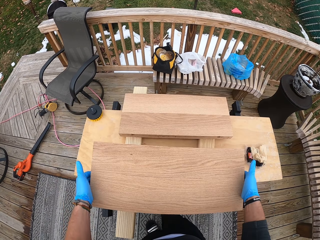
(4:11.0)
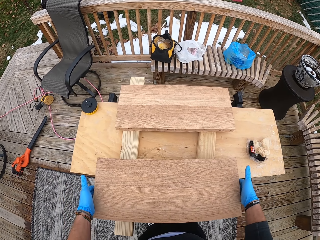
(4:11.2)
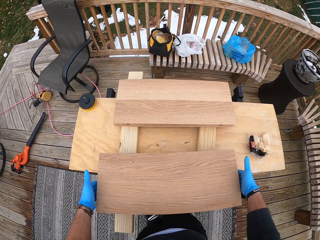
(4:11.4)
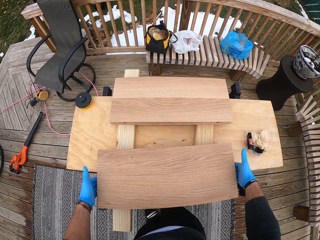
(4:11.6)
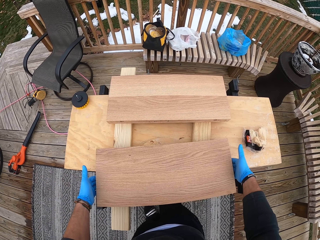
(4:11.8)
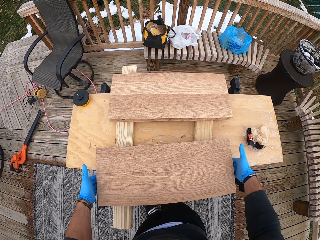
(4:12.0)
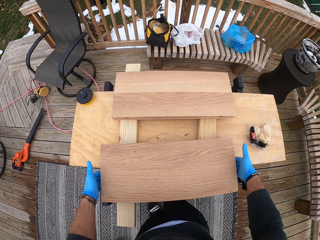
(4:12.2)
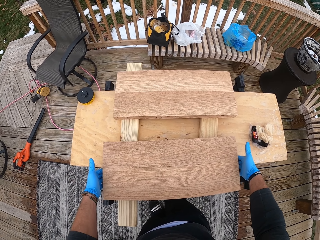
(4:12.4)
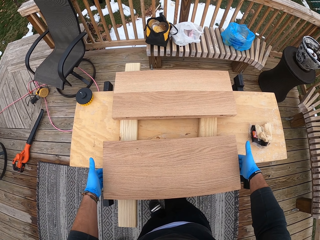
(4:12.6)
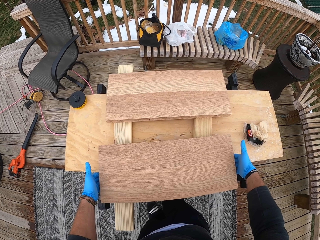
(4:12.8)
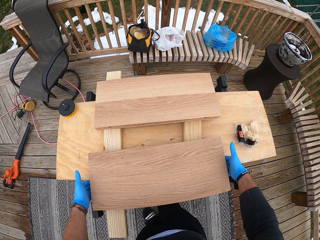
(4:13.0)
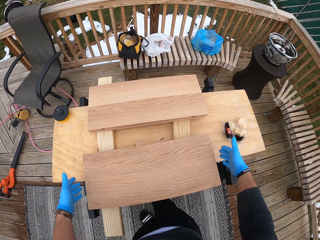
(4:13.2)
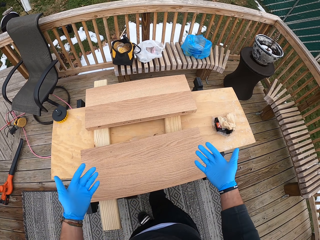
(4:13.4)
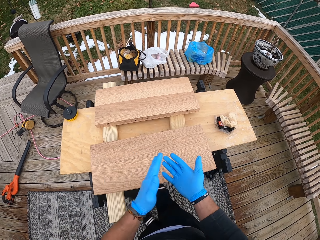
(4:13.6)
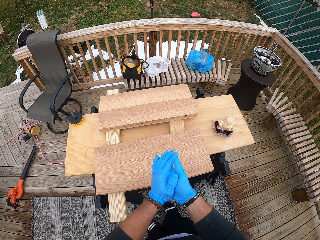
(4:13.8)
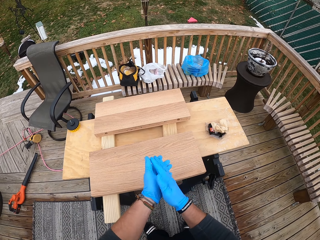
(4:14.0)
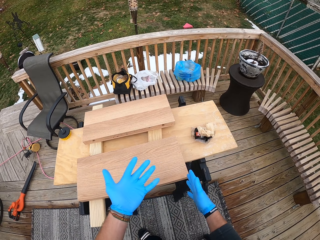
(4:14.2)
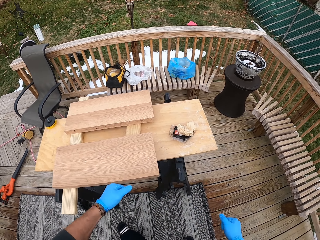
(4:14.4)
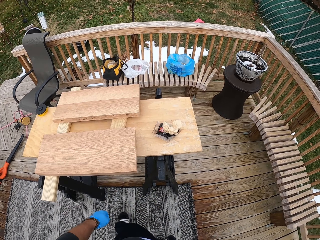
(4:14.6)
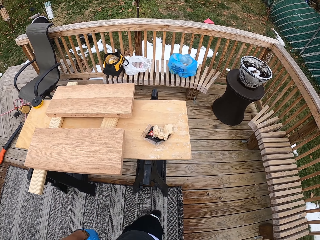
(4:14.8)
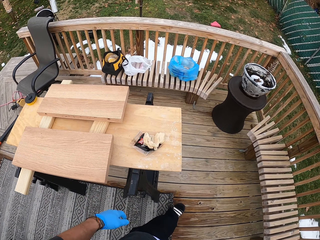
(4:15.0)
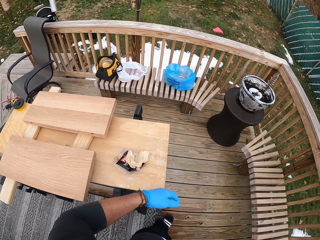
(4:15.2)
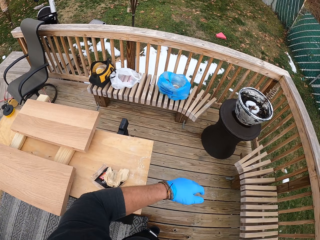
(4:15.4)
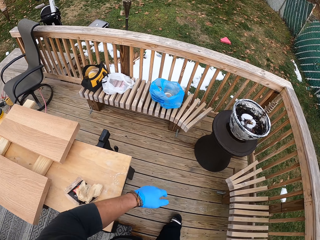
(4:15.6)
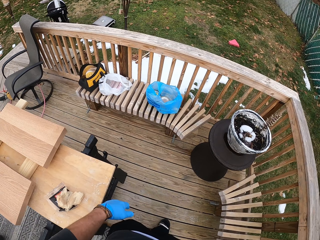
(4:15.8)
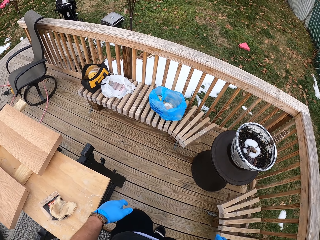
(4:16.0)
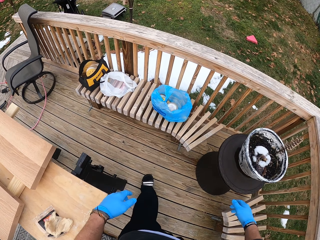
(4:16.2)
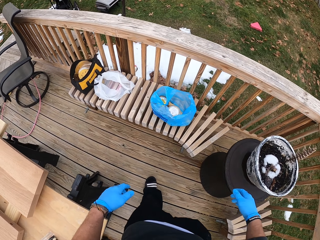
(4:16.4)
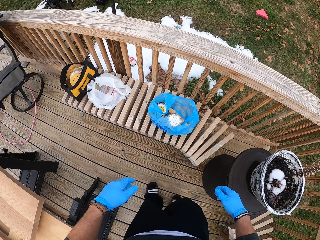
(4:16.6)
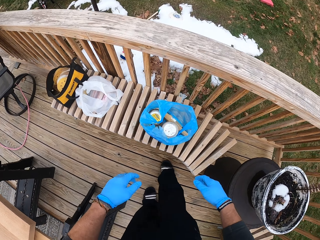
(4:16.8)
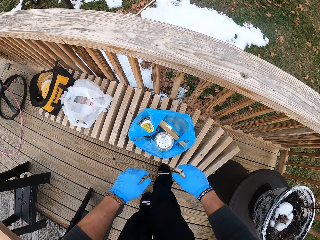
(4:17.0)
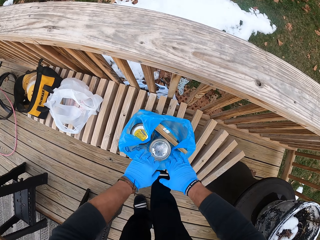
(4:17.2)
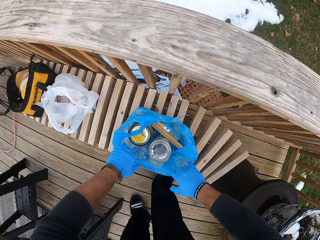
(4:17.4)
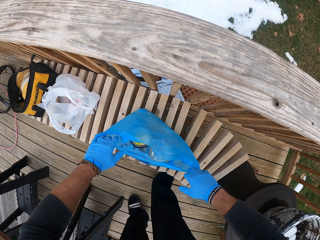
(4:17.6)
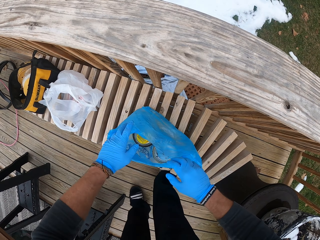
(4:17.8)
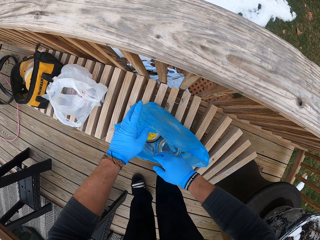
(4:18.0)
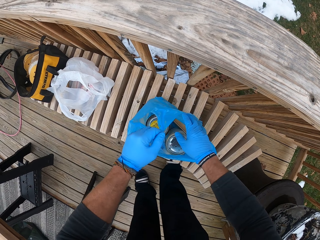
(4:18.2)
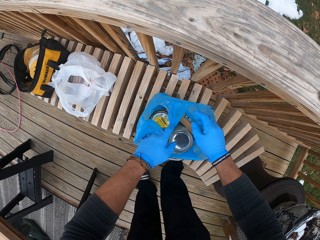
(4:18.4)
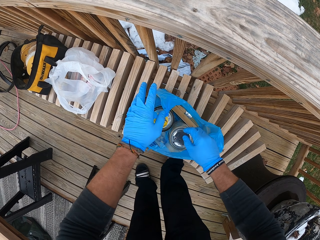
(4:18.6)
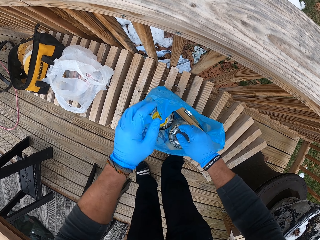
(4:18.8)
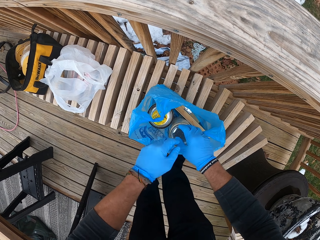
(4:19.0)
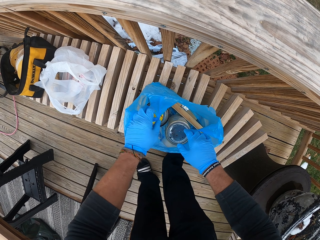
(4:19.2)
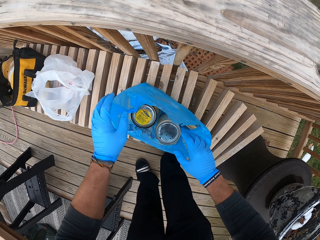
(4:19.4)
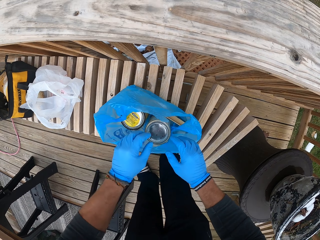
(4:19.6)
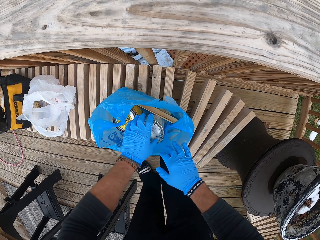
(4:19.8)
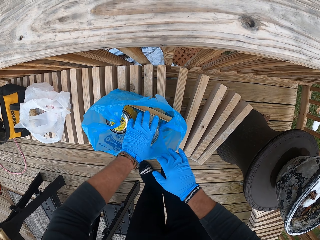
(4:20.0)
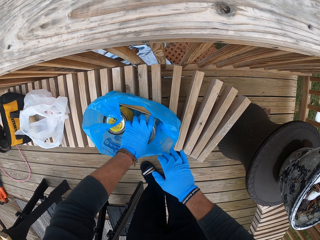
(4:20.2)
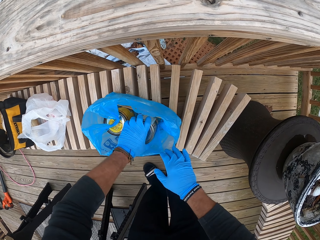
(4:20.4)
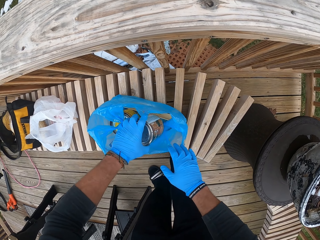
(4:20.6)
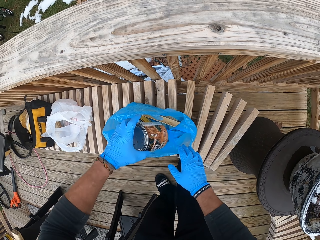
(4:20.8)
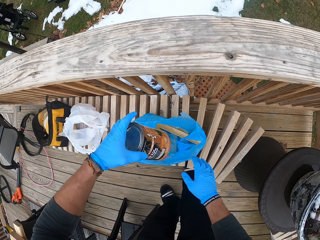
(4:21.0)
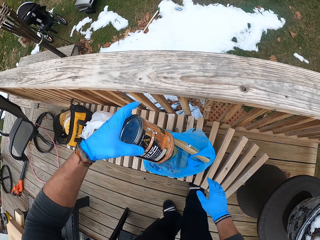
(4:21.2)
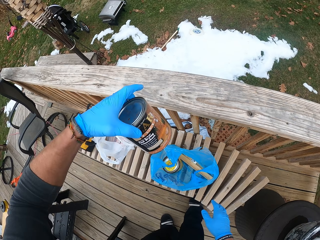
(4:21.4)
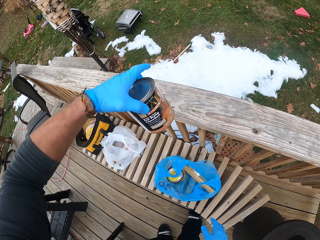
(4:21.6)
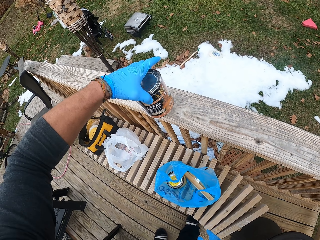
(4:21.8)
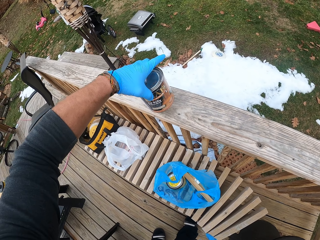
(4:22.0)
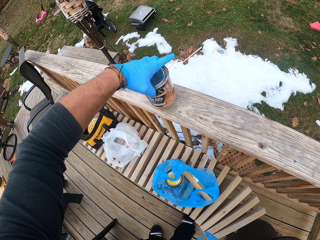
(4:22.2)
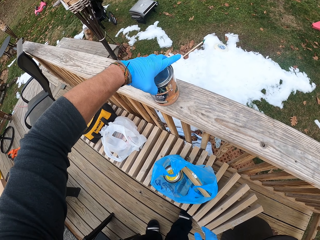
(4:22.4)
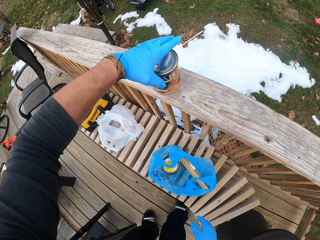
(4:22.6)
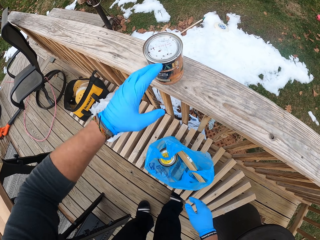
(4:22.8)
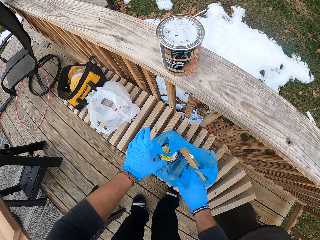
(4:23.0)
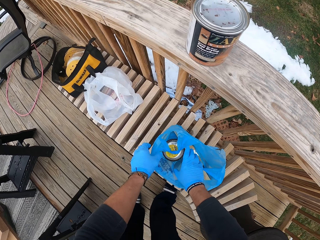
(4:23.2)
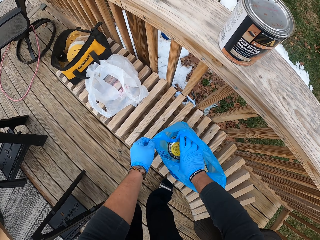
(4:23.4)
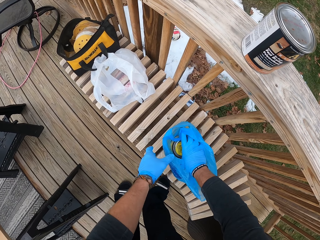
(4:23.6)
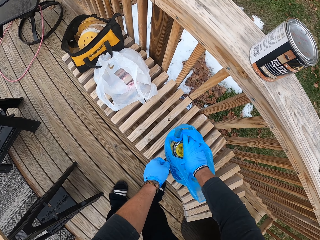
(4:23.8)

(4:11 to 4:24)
The camera wearer drops the wood on the table with both hands. He rubs both hands together. He walks around. He touches a nylon on a bench with both hands. He opens the plastic bag. He lifts a can of something from the nylon on the bench with his left hand. He drops the can with his left hand on the deck railing. He touches the nylon on the bench with his left hand.

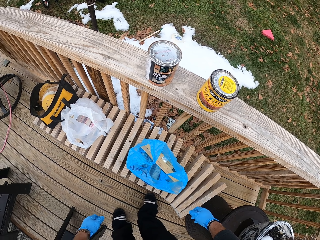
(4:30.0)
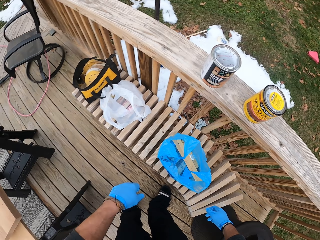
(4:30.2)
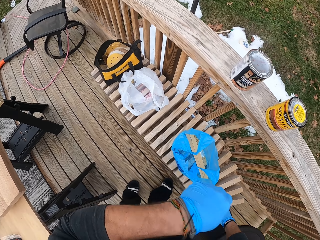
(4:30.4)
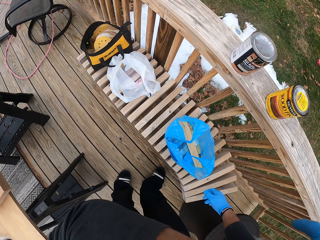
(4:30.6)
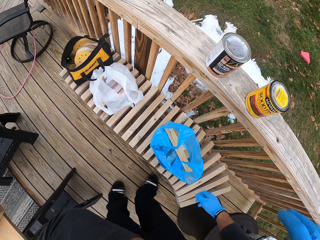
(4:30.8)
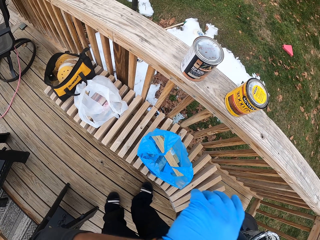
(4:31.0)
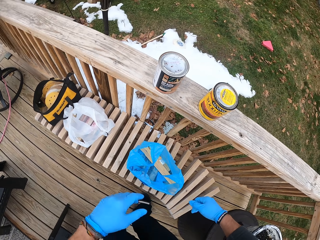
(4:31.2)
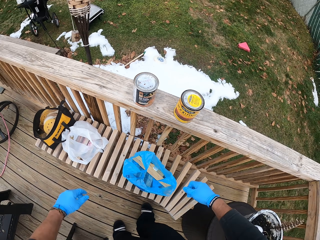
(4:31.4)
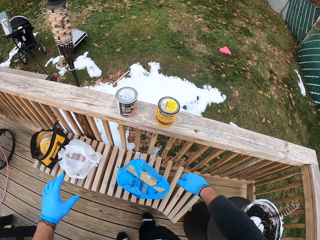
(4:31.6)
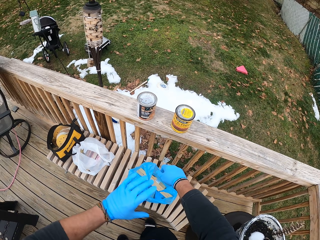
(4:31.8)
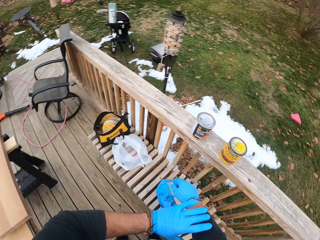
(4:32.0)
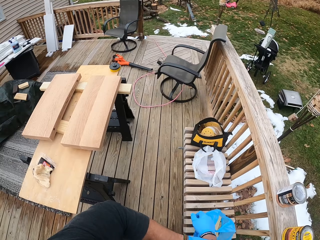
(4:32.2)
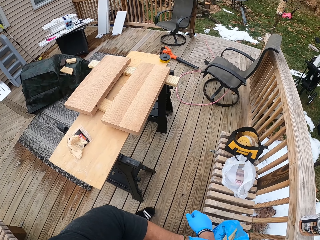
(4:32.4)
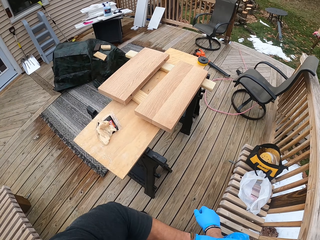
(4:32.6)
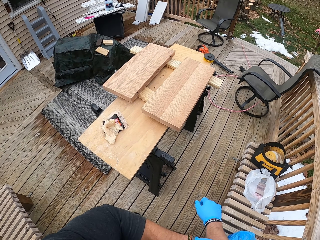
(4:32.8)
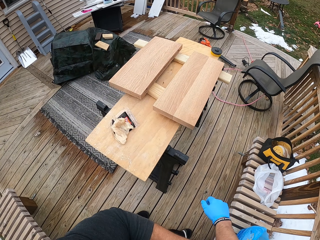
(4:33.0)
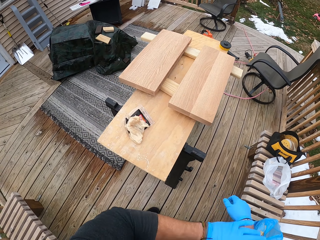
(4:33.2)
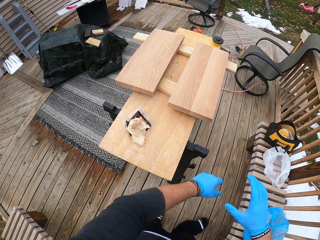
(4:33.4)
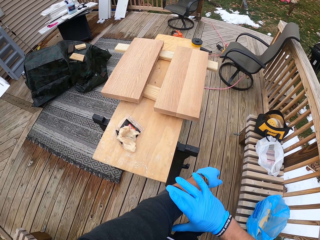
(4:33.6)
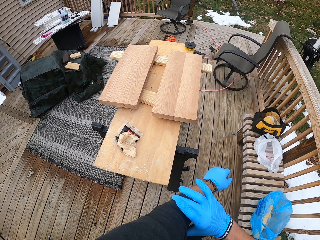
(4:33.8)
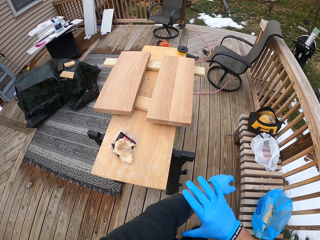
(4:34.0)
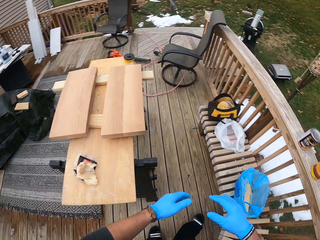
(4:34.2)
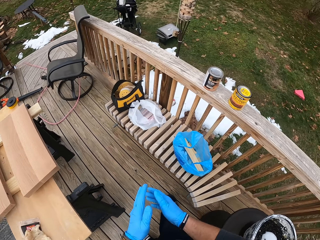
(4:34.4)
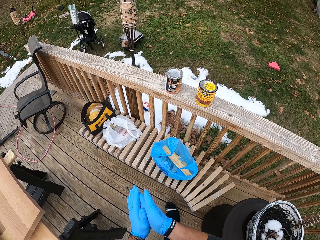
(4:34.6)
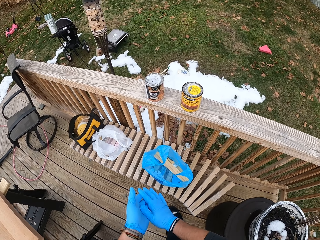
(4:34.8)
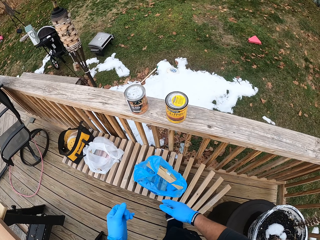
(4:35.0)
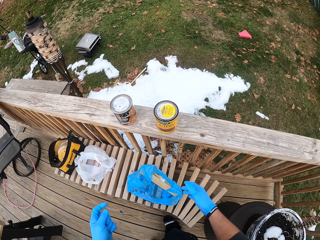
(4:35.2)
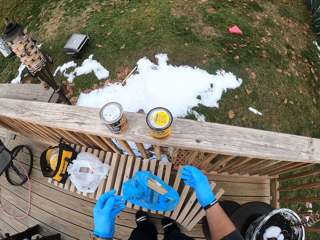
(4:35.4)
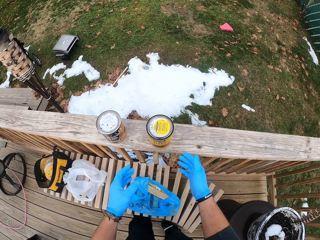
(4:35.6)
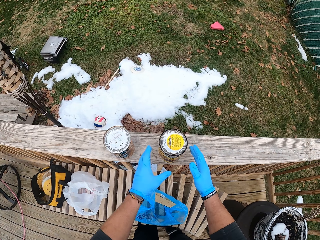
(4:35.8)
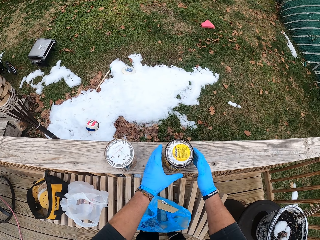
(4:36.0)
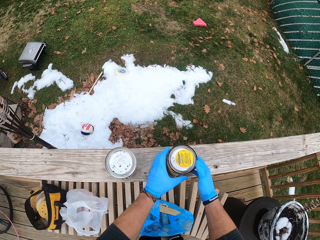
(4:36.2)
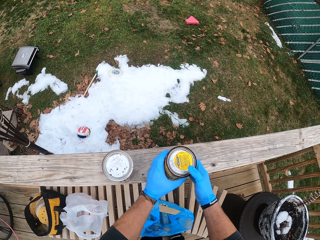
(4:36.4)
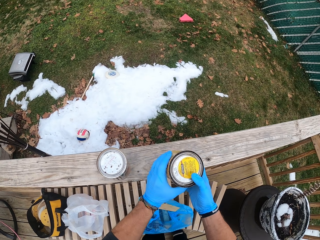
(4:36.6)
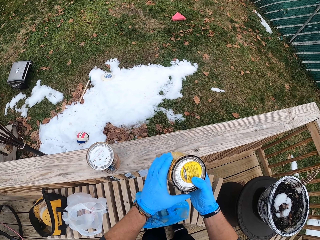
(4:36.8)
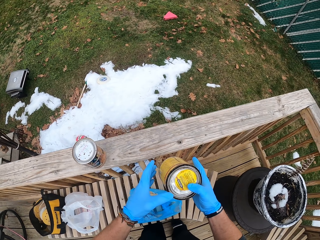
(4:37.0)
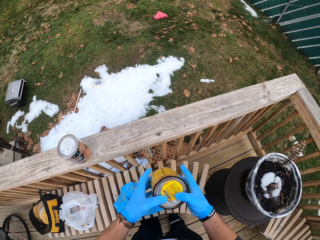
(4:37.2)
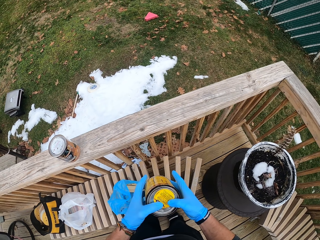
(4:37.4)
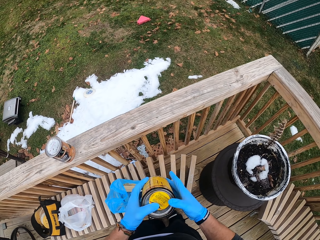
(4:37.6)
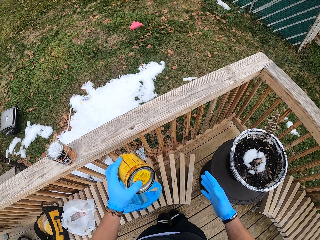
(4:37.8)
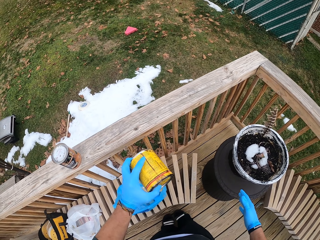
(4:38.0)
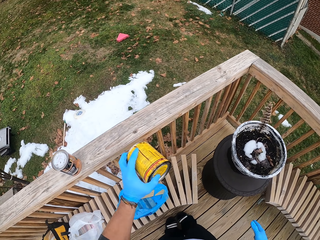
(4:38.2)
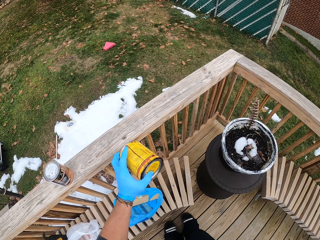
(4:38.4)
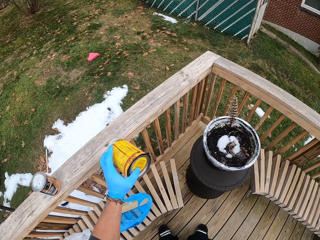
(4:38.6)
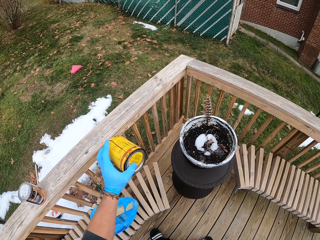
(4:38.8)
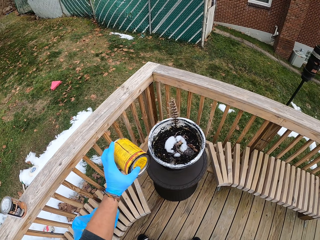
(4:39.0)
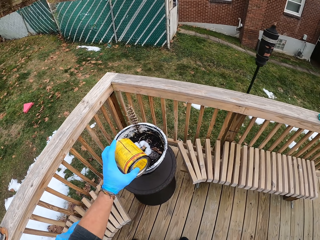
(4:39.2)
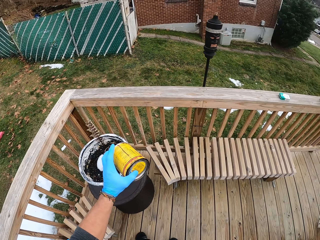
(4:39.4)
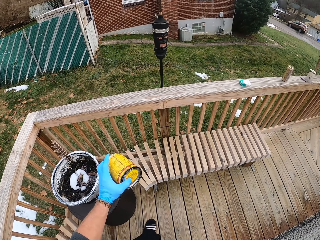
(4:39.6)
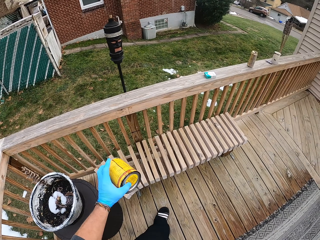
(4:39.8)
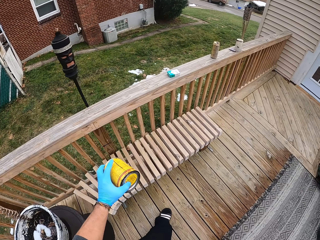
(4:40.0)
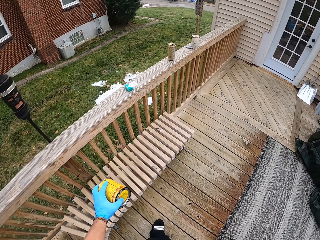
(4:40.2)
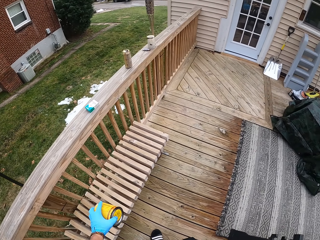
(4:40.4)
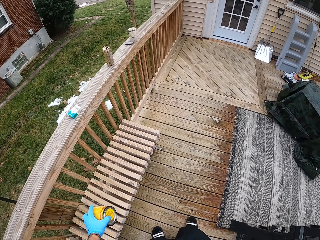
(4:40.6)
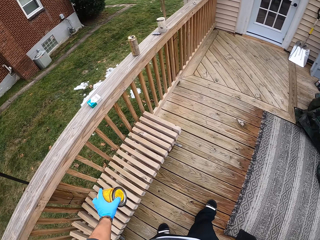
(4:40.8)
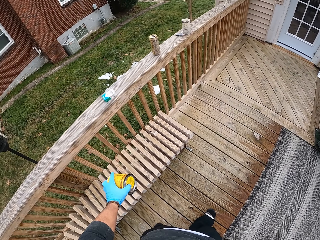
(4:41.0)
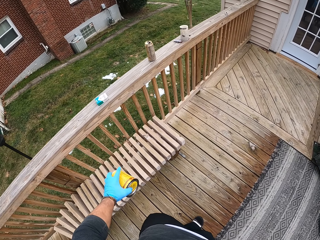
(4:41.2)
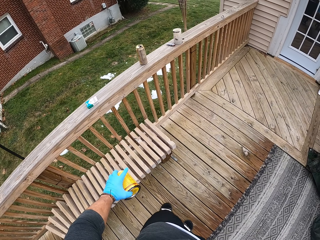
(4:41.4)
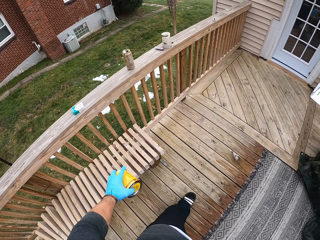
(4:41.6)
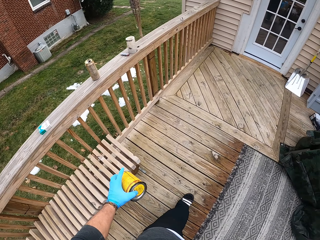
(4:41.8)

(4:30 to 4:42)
The camera wearer touches his face with his left hand. He looks around. He pulls up the sweater sleeves. He wipes the hands. He lifts the can from the deck railing with both hands. He holds the can with both hands. He holds the can with his right hand. He holds the can with his left hand. He shakes the finishes in the can with his left hand. He walks around.
